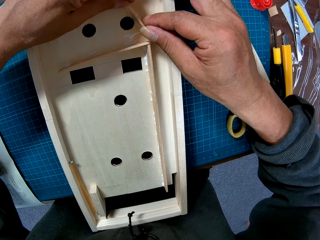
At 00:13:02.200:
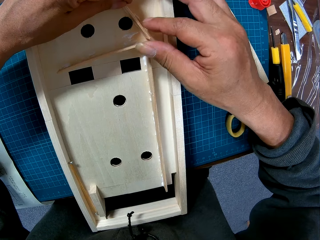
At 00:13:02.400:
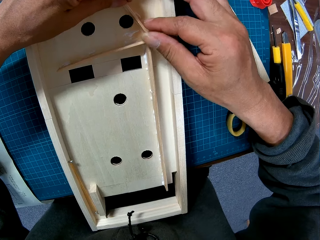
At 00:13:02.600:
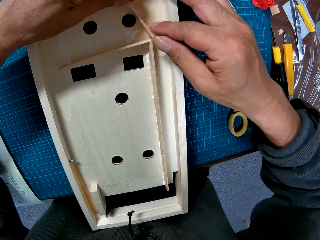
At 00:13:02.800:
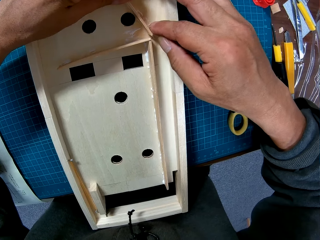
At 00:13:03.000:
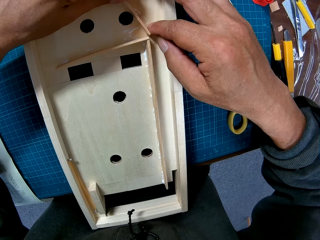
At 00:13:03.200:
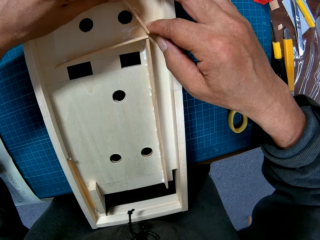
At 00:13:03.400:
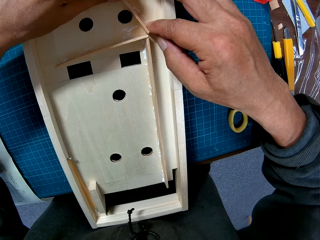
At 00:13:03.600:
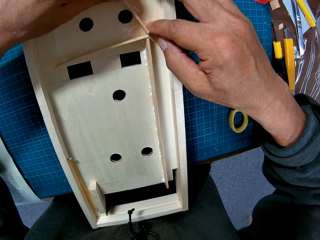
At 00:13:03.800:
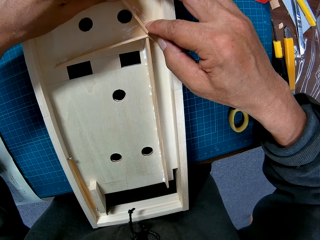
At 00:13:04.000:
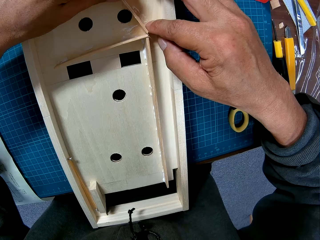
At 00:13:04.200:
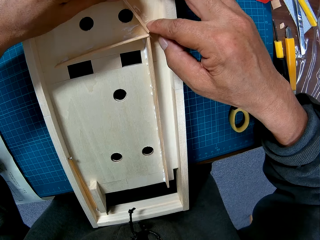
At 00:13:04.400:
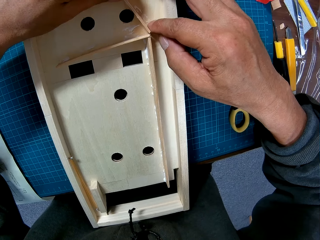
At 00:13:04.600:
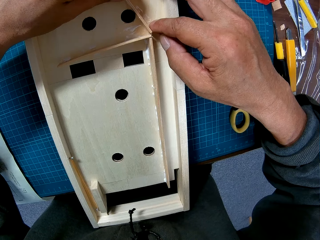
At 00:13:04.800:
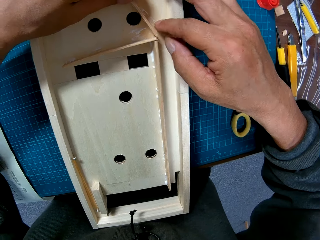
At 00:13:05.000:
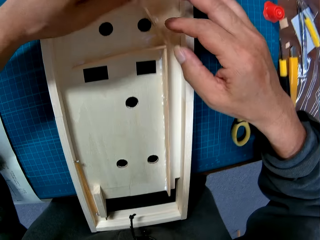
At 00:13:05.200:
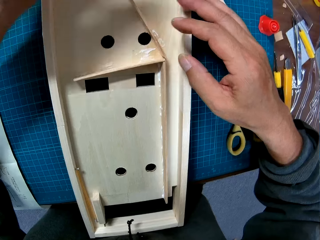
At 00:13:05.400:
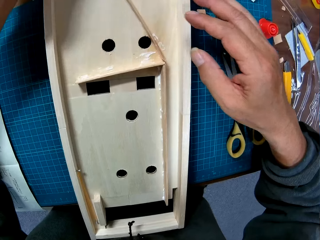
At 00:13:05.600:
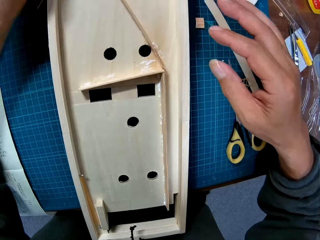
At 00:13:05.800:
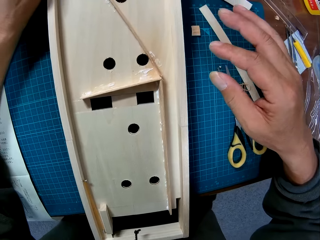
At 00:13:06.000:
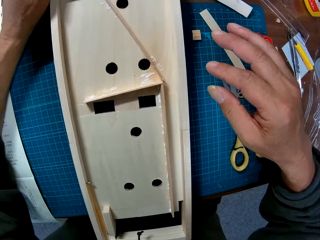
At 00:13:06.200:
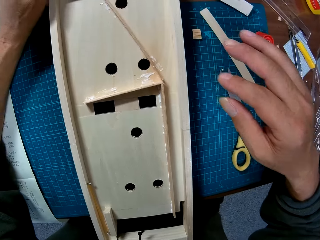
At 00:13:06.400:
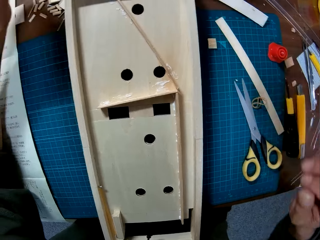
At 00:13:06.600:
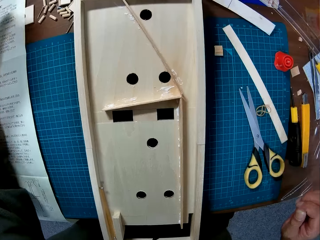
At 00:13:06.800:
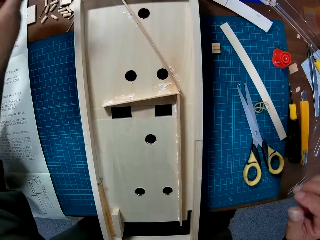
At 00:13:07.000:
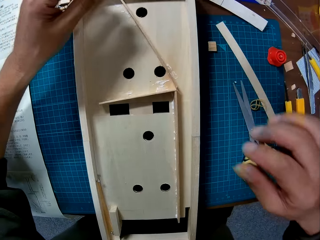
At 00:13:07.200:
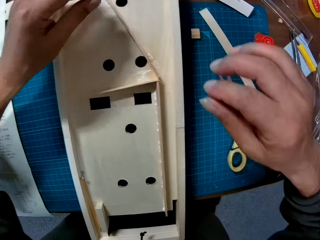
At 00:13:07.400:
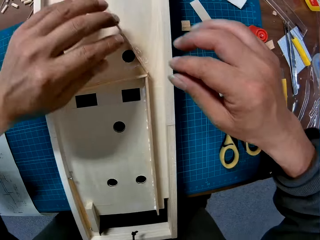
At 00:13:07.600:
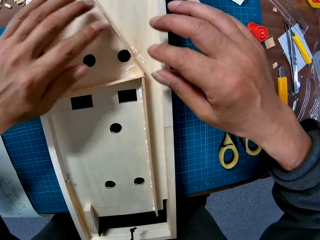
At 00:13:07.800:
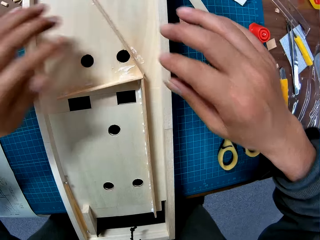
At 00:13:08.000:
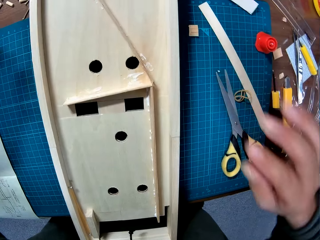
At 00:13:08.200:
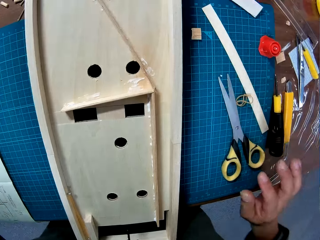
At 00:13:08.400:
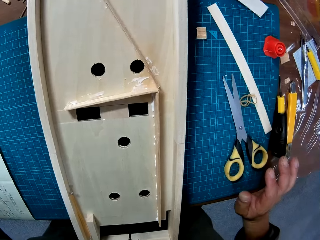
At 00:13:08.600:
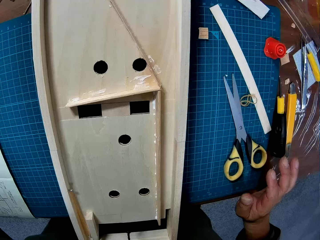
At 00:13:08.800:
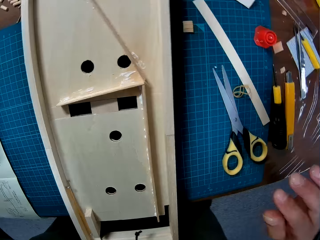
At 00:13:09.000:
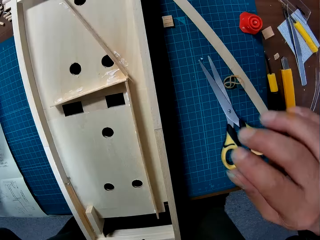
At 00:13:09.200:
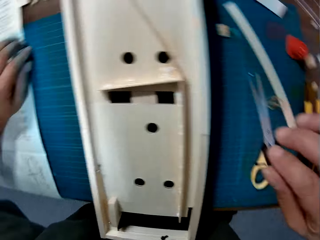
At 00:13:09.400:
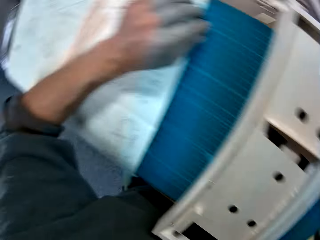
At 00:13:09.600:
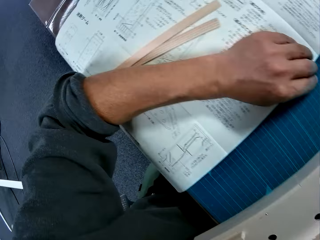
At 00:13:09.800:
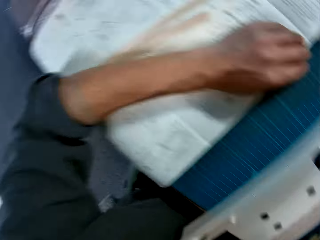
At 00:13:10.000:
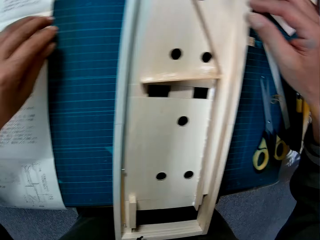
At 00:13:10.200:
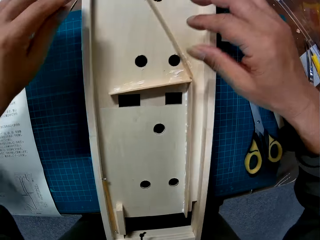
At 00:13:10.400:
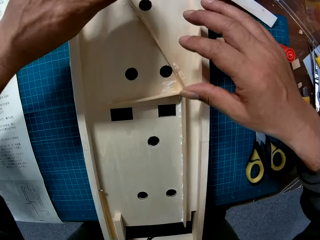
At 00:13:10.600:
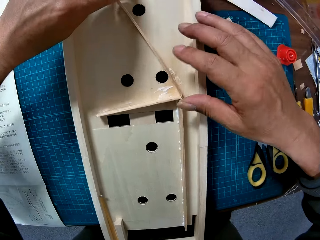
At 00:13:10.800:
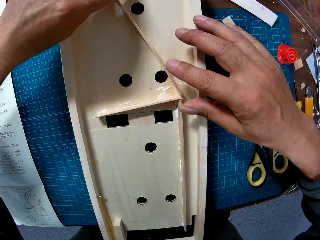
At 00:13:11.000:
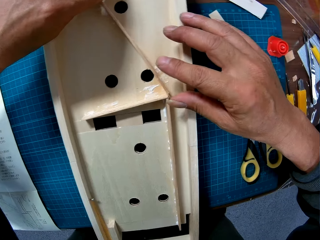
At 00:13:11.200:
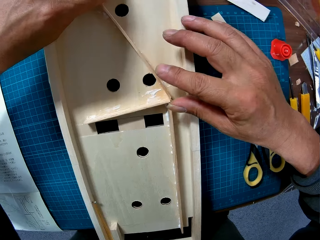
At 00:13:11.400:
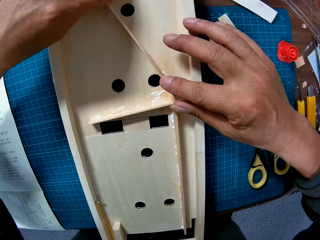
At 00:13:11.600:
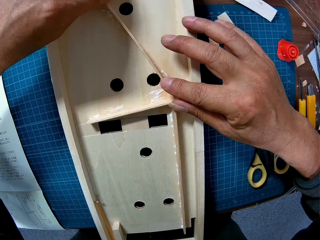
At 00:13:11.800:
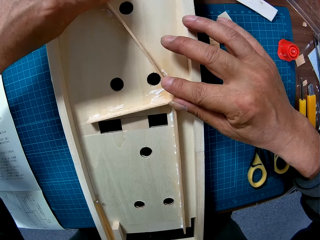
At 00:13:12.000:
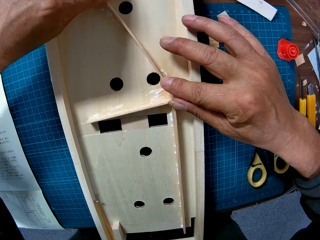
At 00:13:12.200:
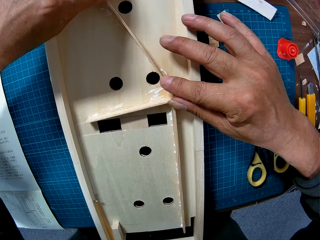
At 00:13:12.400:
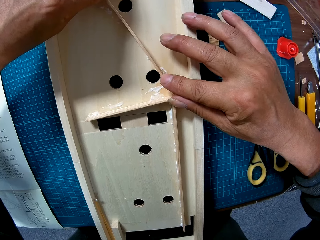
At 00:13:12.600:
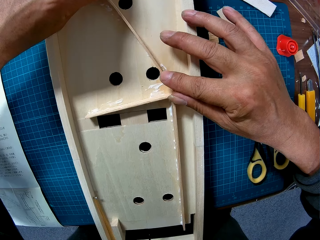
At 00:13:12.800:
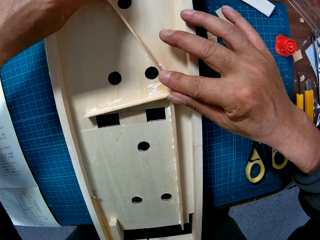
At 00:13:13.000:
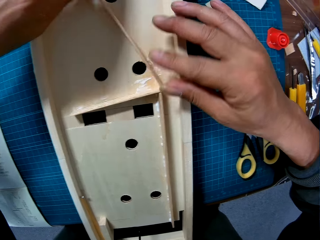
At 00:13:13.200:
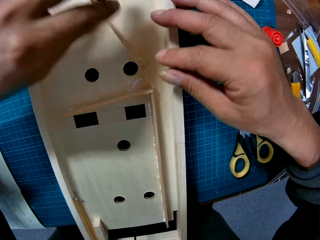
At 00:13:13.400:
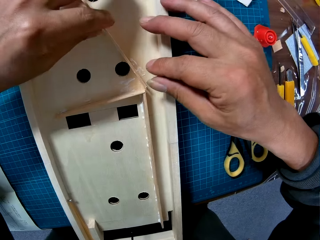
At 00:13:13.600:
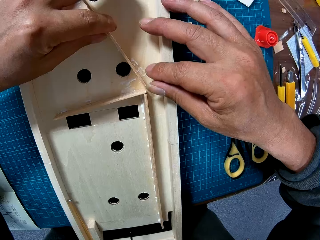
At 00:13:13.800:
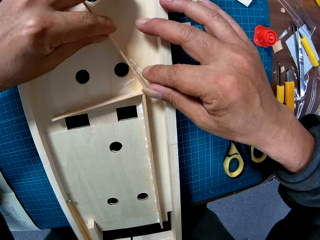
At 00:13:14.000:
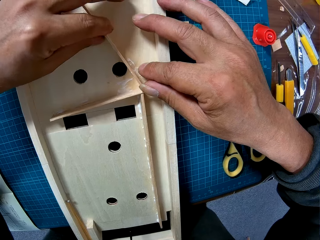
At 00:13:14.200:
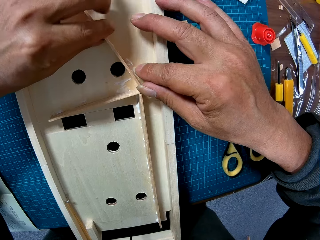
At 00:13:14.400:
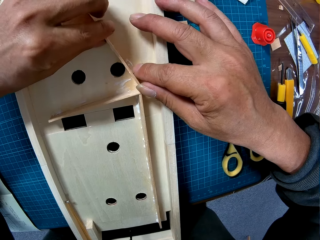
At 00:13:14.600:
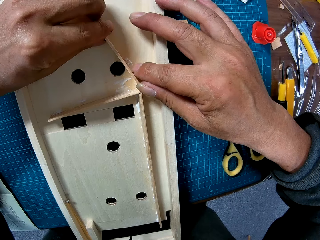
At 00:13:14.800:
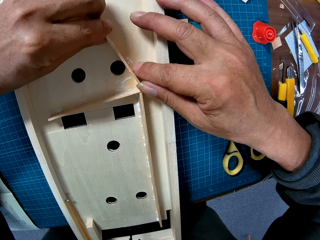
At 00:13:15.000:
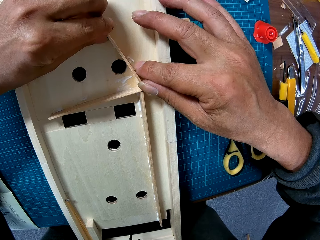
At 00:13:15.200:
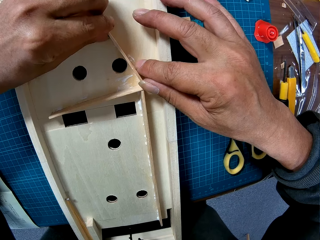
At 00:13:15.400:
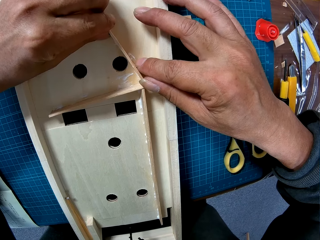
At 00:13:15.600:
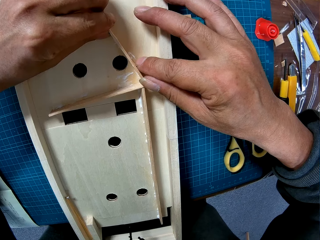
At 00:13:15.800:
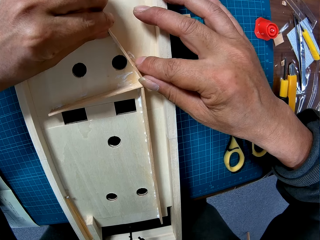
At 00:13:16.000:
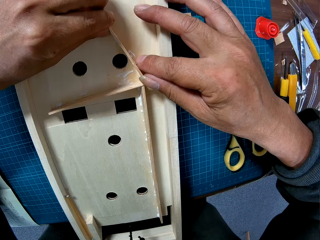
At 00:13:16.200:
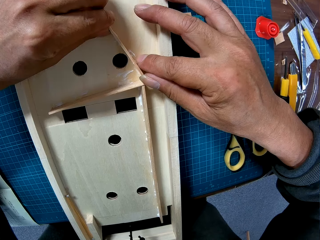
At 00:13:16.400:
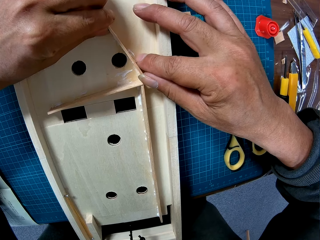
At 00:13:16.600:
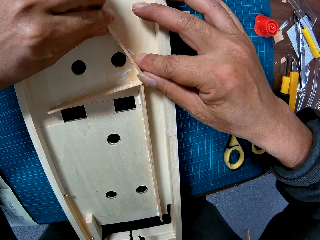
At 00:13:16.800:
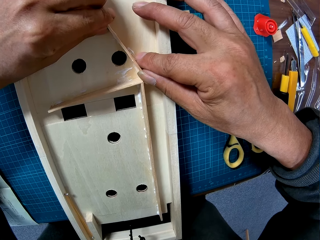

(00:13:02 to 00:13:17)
The camera wearer looks at the model. He places his right hand on the table. He refers to the modelling manual. He turns to the model. He adjusts the woods in the wooden component with hands. He adjusts the modelling material piece on the model.

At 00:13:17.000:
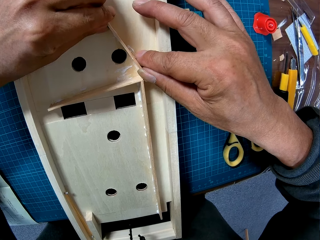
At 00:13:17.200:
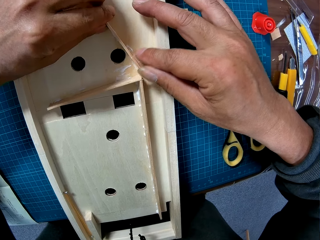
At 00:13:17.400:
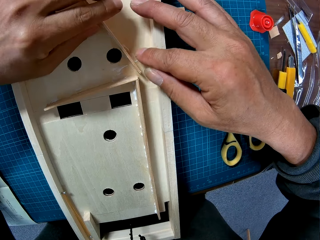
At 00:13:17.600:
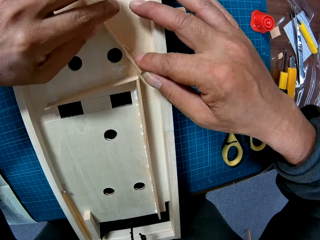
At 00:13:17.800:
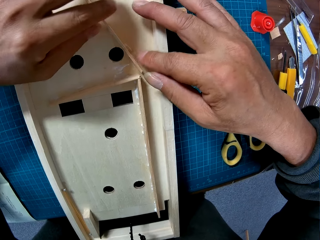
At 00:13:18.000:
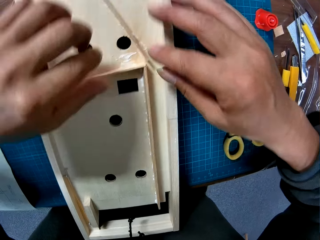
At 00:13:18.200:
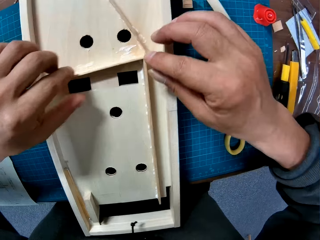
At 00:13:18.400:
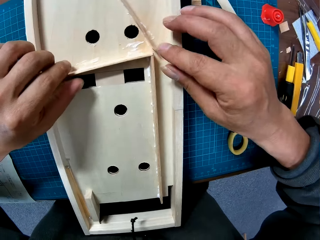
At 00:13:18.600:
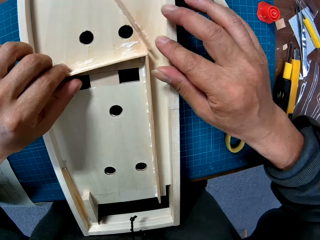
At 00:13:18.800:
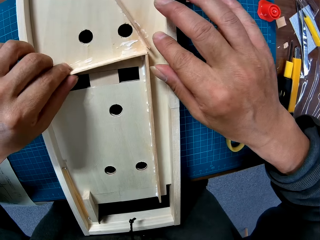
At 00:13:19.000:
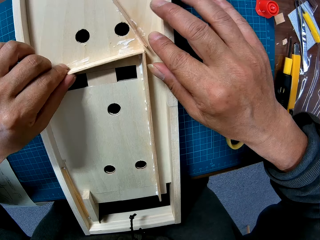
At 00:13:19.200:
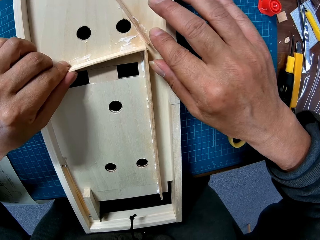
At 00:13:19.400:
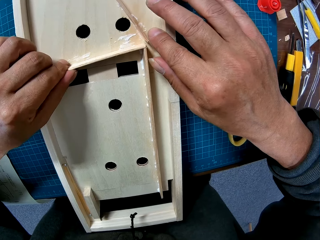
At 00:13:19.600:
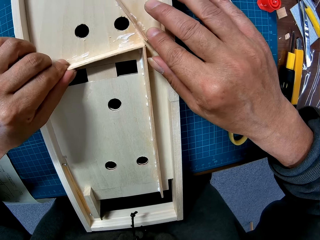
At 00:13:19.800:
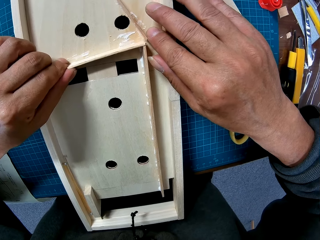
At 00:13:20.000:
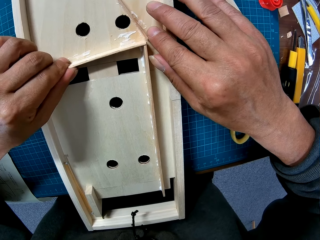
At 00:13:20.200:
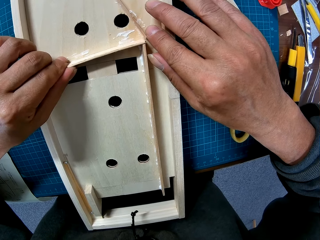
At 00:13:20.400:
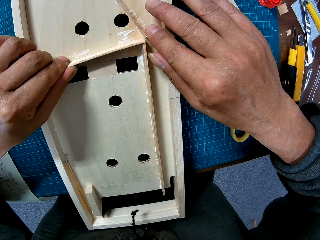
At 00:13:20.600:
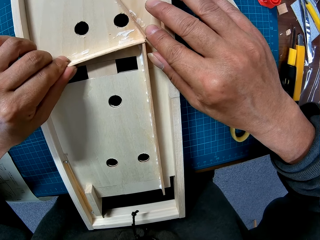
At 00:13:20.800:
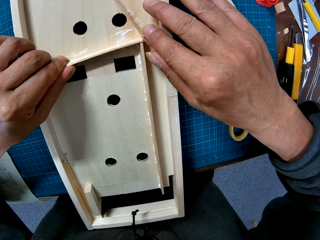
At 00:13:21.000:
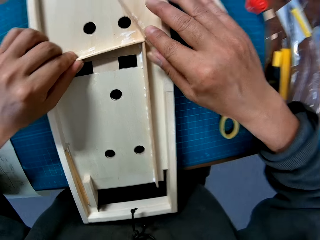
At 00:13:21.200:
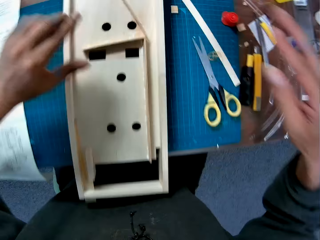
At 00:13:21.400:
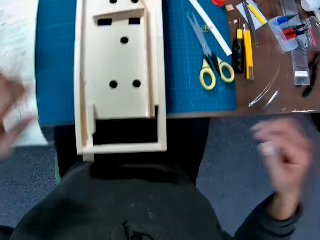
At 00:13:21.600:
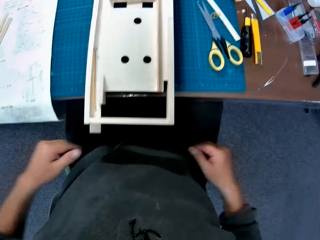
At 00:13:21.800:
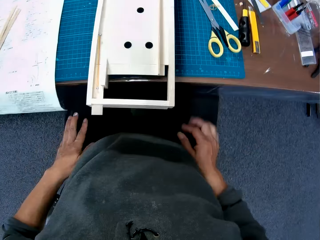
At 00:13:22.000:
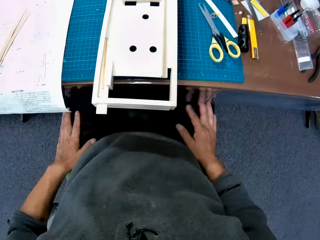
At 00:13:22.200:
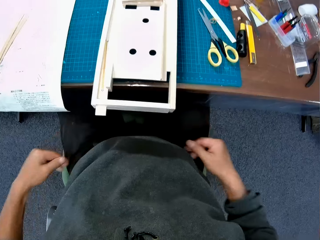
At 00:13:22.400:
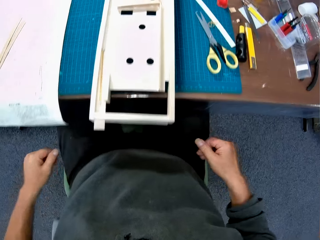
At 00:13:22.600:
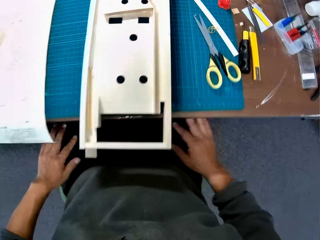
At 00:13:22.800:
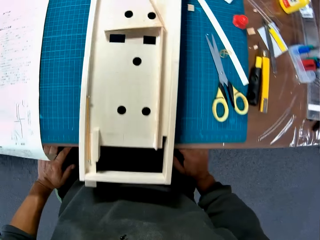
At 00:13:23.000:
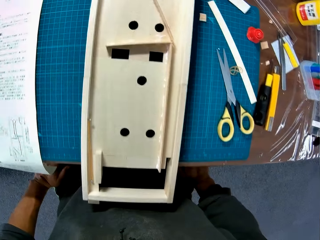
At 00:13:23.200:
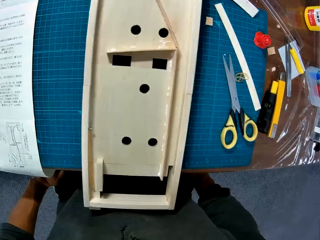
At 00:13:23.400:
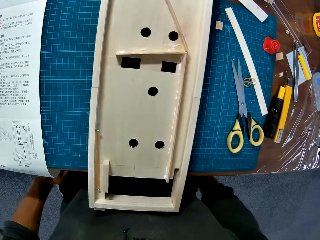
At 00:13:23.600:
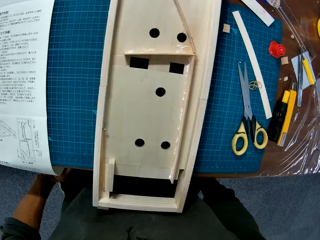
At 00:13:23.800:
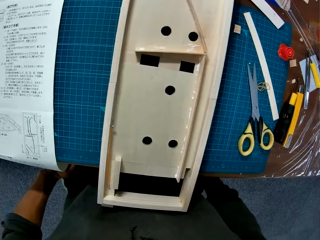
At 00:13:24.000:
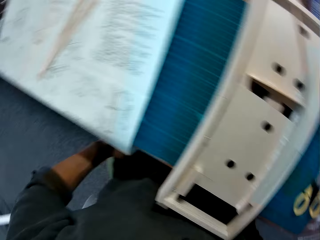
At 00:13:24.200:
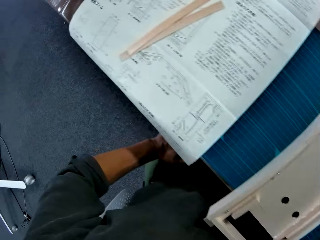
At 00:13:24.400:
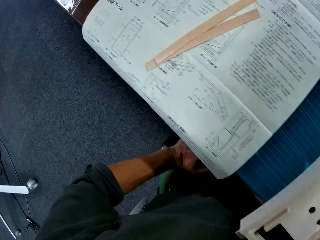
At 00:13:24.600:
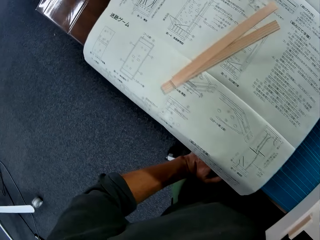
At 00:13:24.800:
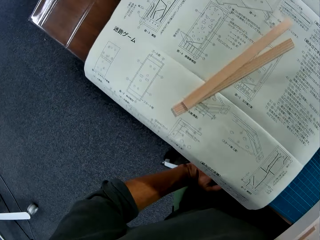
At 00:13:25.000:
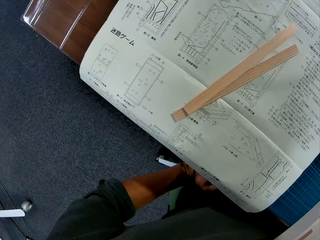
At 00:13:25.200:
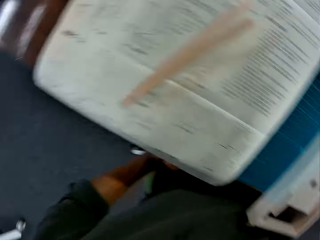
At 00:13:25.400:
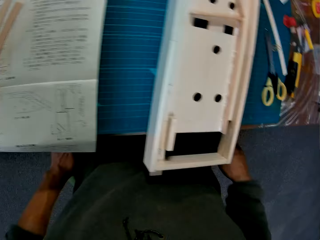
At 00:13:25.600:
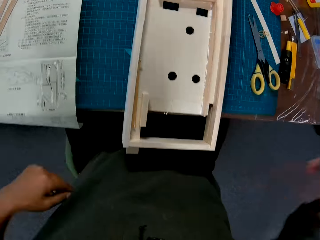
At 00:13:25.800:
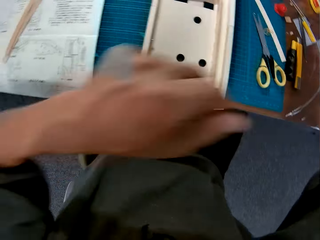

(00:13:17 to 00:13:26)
The camera wearer places his hands on his lap. He looks at the model. He turns to the modelling manual.
